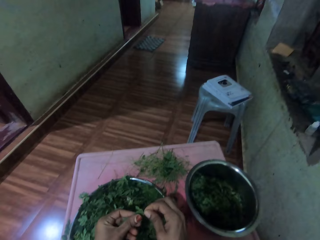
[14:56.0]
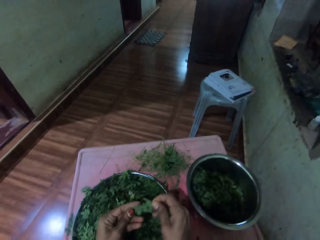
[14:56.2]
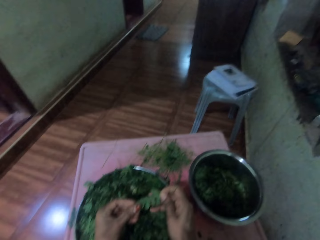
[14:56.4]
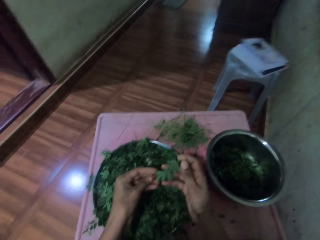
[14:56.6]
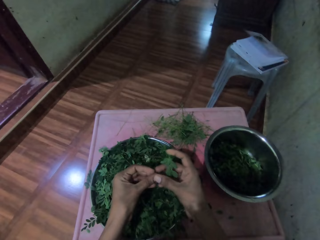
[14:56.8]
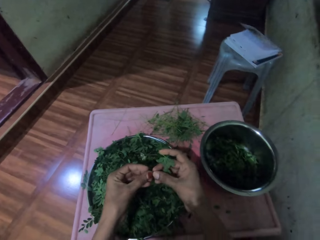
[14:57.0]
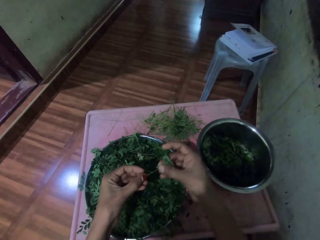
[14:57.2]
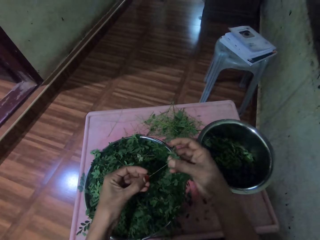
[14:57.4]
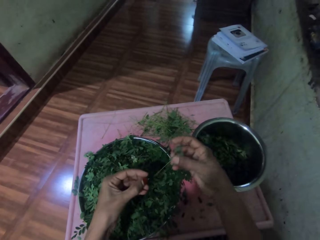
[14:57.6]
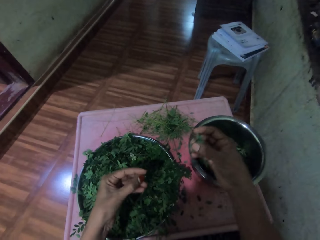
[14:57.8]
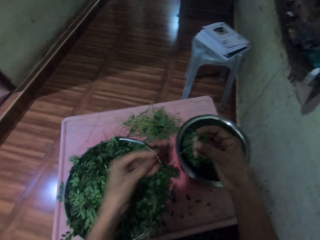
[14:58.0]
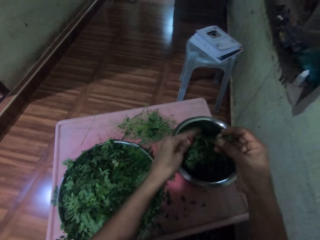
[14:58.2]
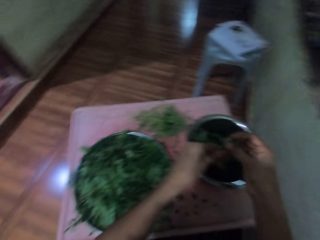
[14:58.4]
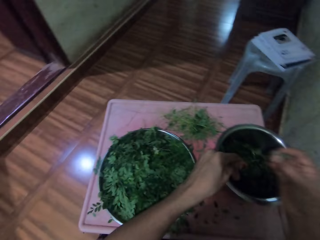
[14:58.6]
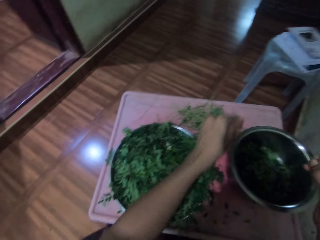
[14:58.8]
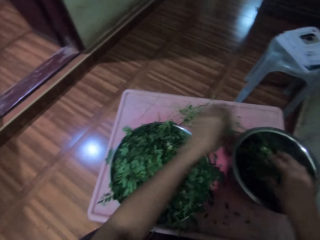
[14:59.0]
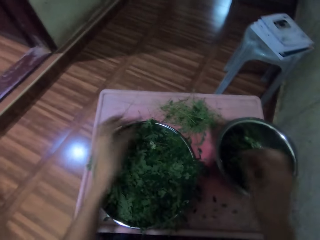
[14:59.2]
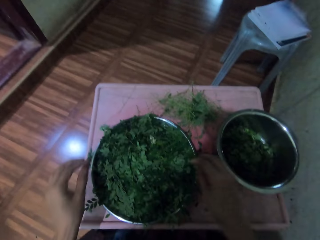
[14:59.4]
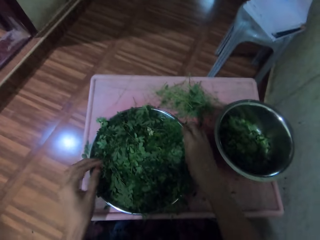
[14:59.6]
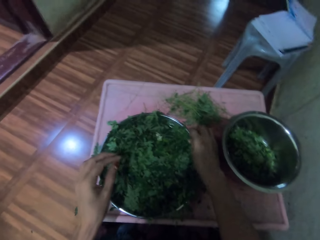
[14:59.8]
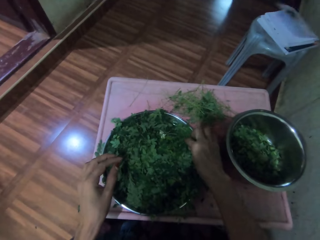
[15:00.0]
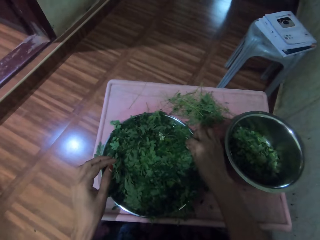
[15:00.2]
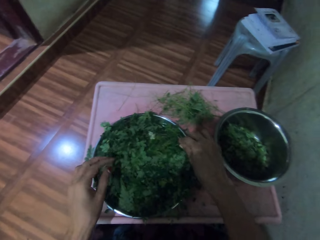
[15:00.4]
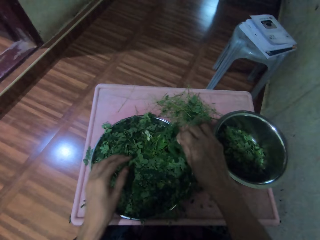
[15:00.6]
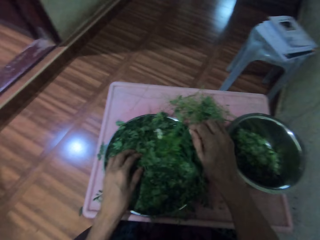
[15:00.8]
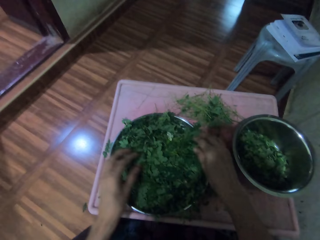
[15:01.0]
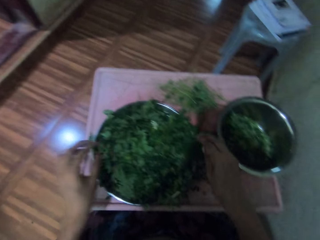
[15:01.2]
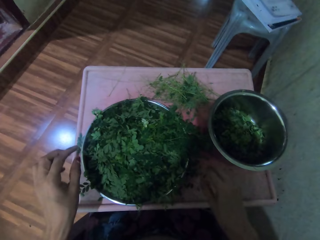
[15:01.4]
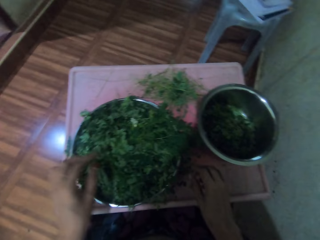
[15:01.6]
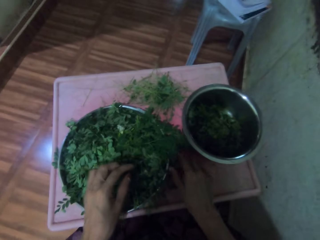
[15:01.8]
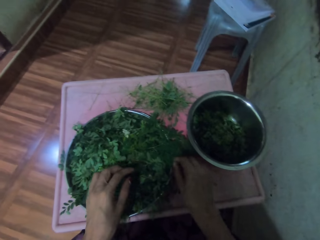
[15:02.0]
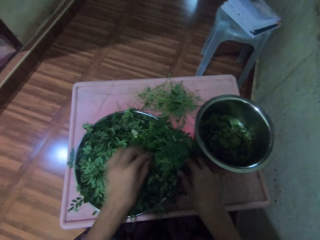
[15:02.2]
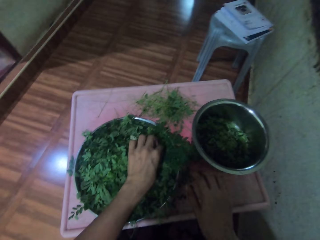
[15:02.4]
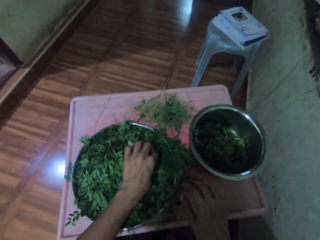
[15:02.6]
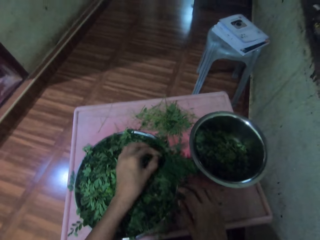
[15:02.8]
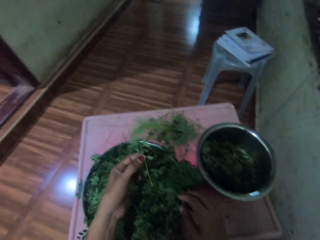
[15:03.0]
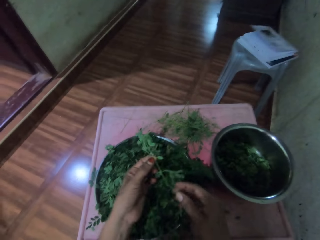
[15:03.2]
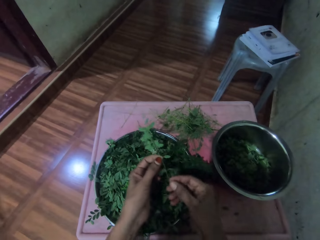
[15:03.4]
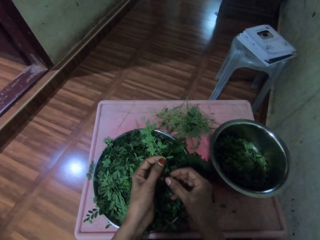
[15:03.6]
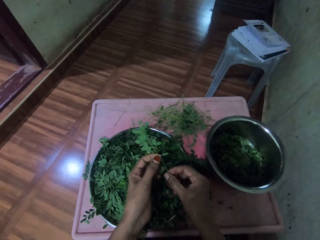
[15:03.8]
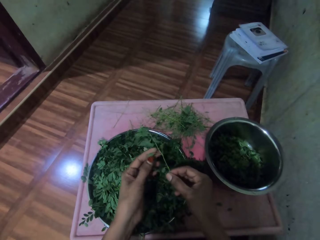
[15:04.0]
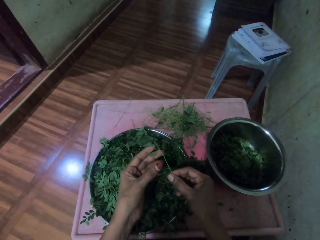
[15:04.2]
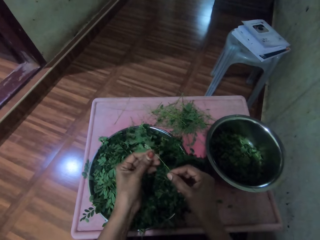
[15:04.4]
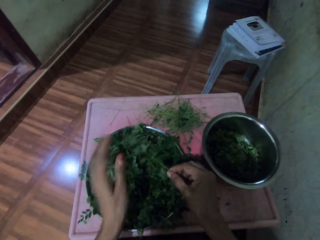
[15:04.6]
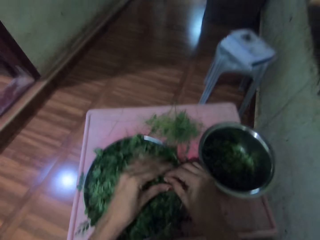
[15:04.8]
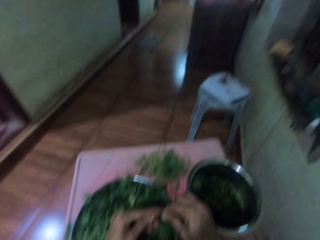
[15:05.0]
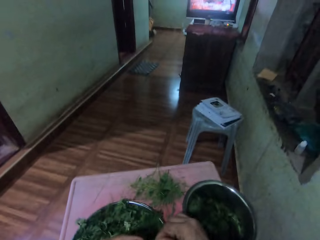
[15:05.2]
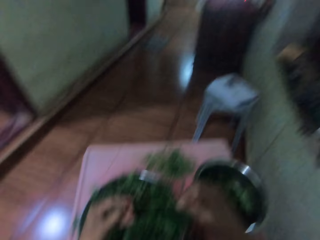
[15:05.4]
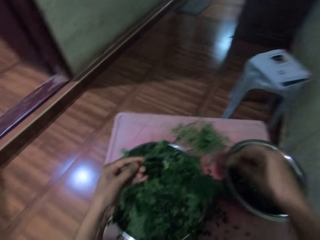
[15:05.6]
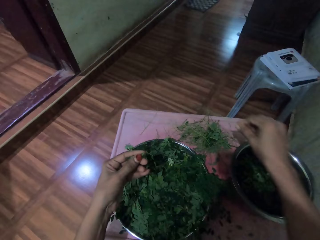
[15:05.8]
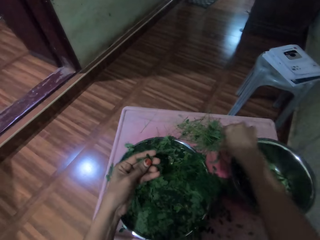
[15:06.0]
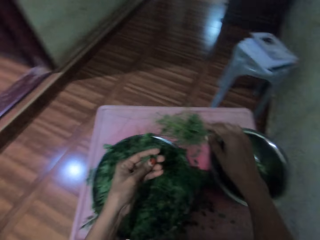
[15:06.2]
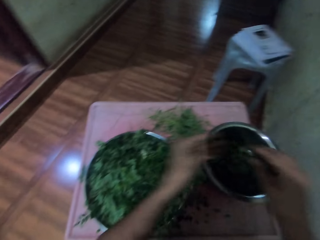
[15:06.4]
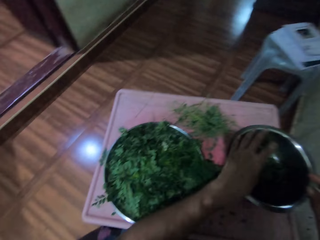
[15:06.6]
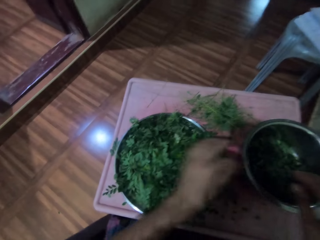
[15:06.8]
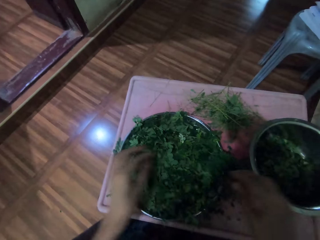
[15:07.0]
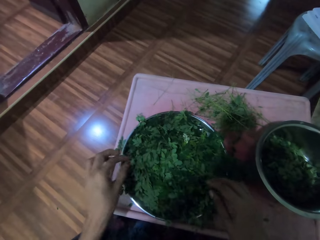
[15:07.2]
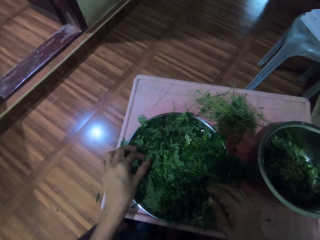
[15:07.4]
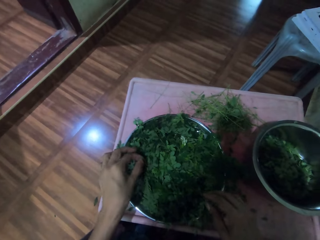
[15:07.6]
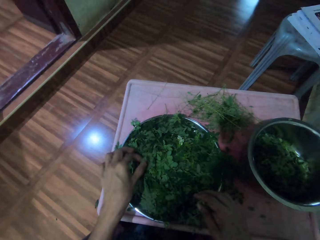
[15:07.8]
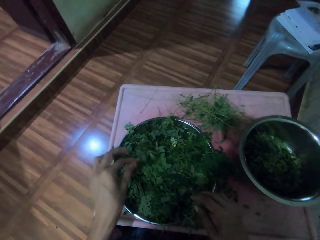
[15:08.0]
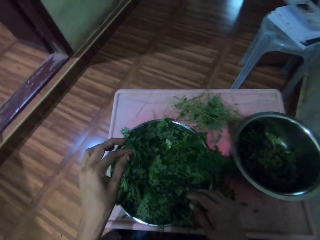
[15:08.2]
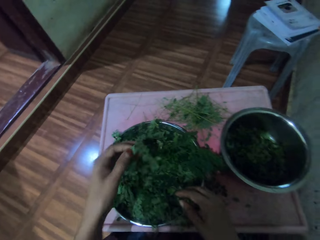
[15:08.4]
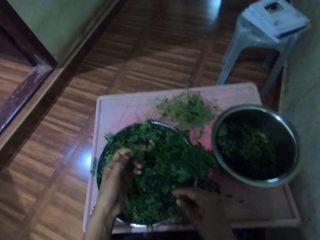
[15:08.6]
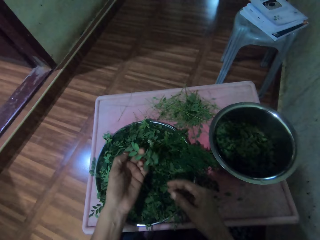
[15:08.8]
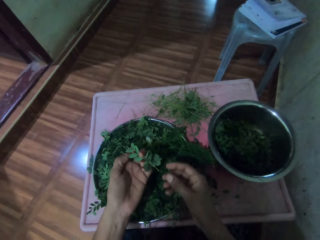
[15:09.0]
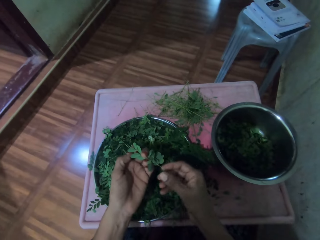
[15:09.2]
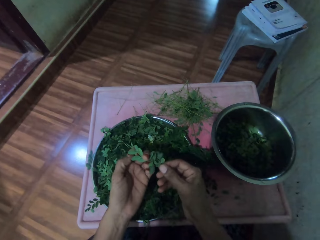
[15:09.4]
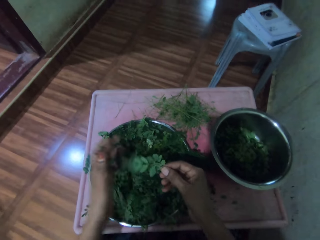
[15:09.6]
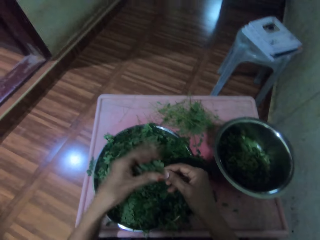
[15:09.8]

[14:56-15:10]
The camera wearer slides a twig through her fingers. She extracts the vegetable leaves from the stalk. She drops leaves into a metal bowl. She drops the stalk on the table. She drops the leaves into the metal bowl. She picks up the vegetable stalk from a metal tray. She lifts twigs in the metal tray. She extracts the vegetable leaves from the stalk. She drops the stalk on the table. She drops the leaves into the metal bowl. She picks up the vegetable stalk from the metal tray.

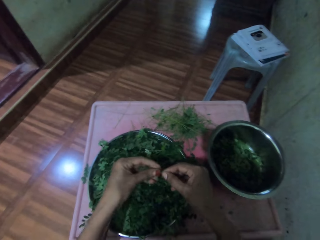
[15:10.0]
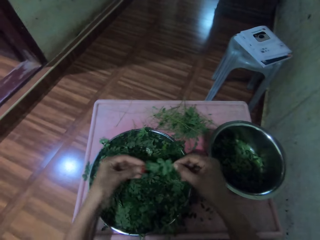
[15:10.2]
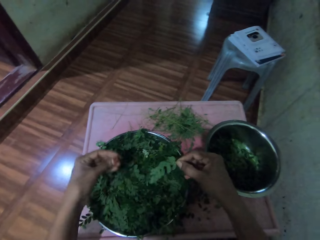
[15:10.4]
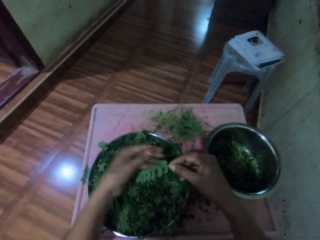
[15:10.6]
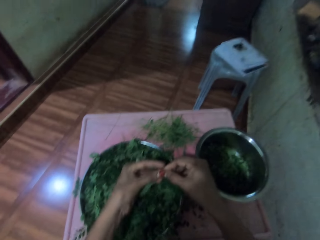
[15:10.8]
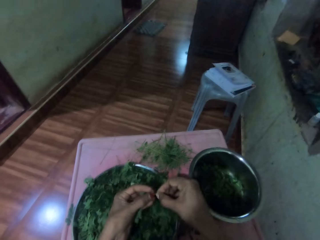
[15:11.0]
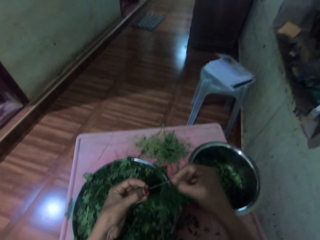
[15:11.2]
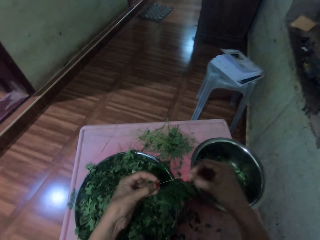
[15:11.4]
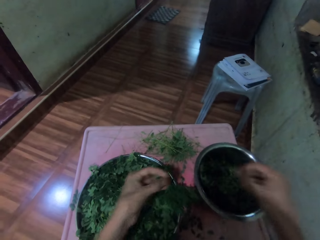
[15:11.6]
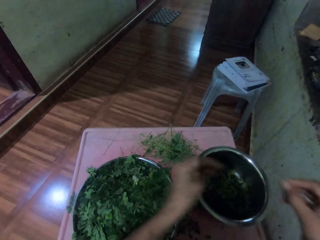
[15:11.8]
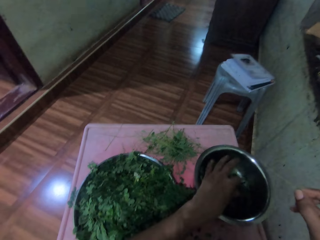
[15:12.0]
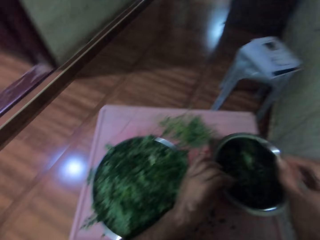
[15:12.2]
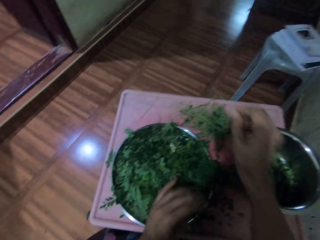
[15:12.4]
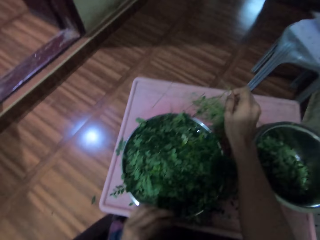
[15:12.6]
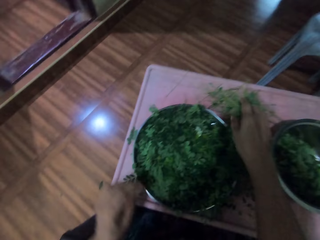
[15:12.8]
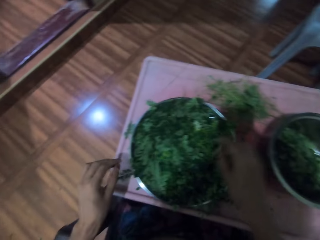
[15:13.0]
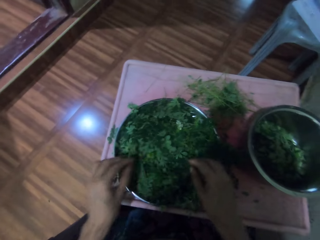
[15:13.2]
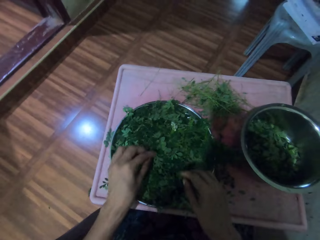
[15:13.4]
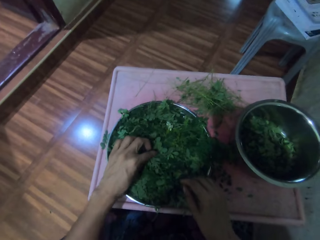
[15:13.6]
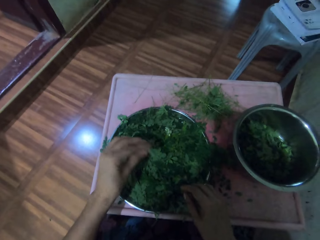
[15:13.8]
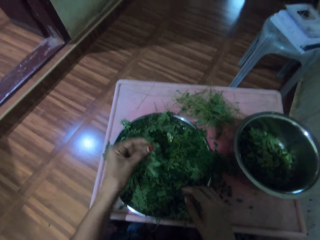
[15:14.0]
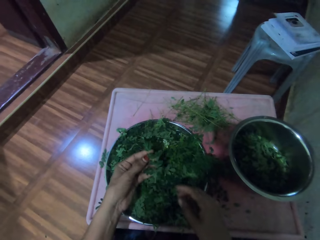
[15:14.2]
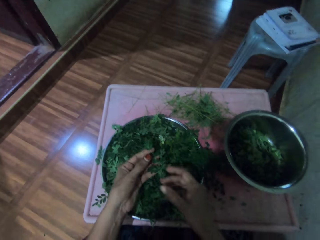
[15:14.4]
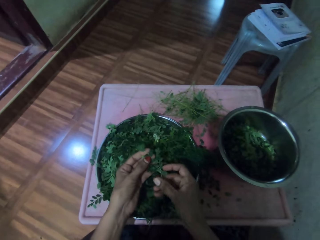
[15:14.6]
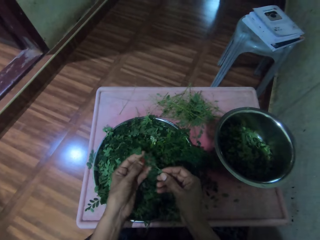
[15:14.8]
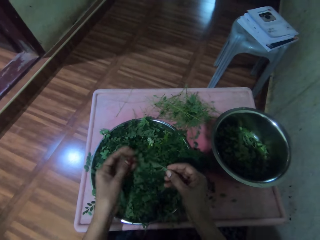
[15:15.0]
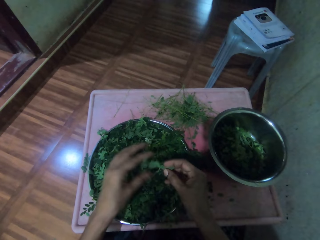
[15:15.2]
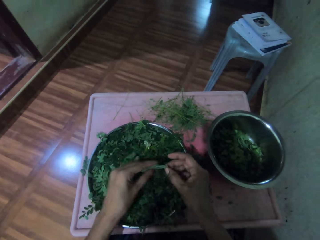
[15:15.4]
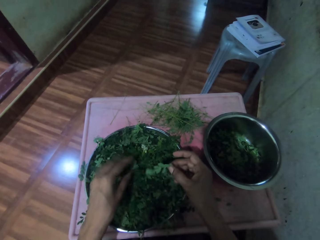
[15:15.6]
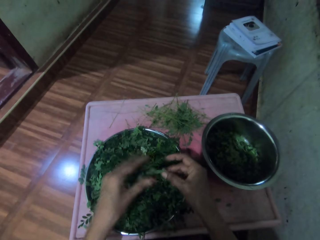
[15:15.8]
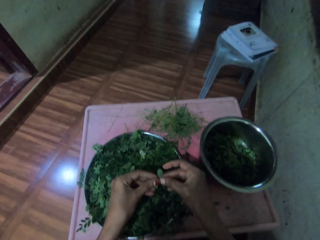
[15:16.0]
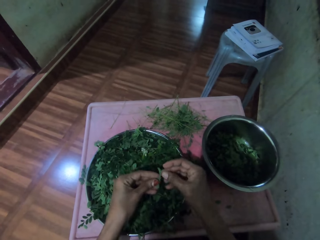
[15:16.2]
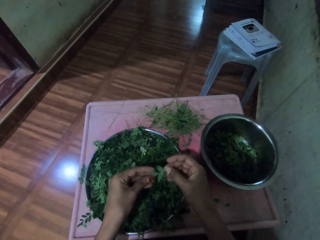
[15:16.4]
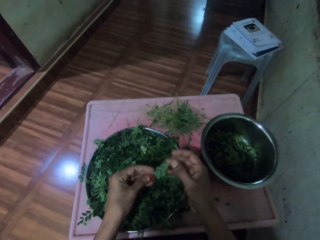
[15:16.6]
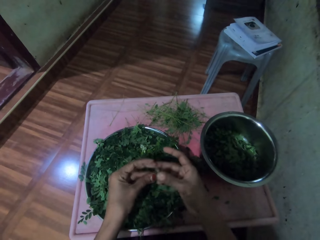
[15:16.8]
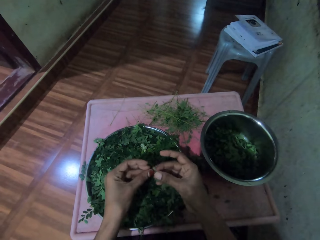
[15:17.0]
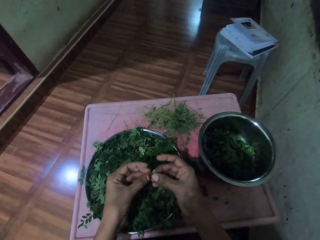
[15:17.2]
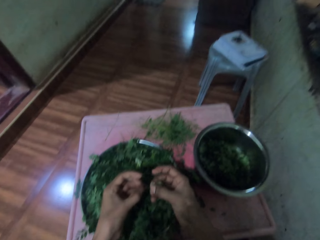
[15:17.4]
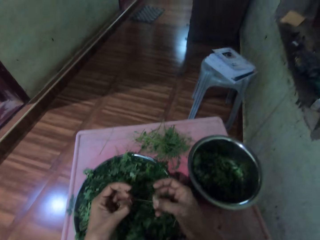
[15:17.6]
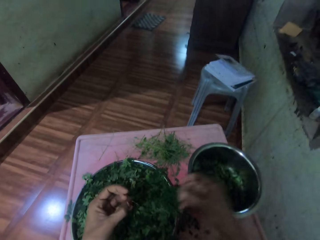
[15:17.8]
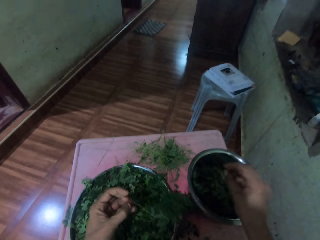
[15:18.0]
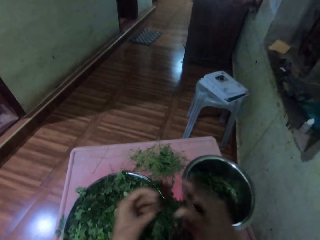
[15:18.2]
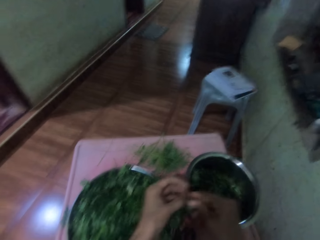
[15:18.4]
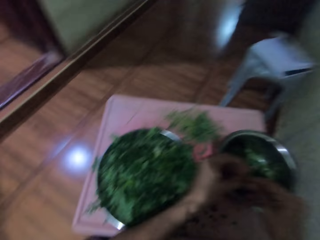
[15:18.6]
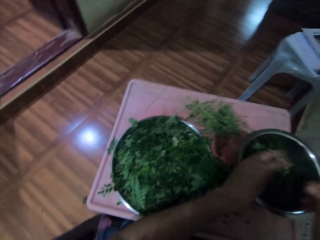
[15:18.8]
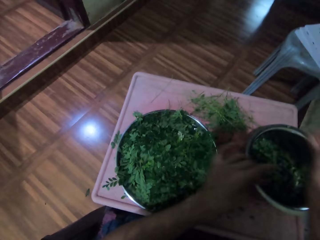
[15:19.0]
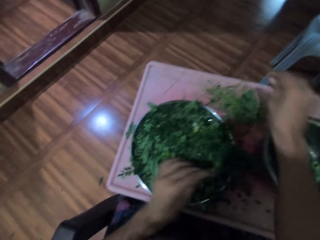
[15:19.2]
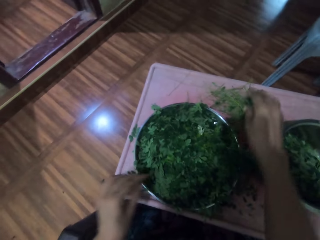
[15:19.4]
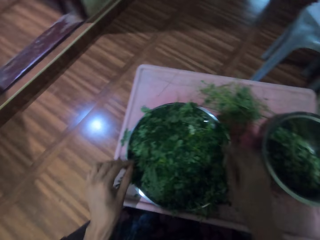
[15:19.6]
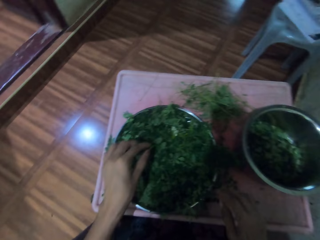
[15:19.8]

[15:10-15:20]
The camera wearer slides a twig through her fingers. She extracts the vegetable leaves from the stalk. She drops the leaves into a metal bowl. She drops the stalk on the table. She picks up the vegetable stalk from a metal tray. She slides the twig through her fingers. She extracts the vegetable leaves from the stalk. She drops the leaves into the metal bowl. She drops the twig on the table.
